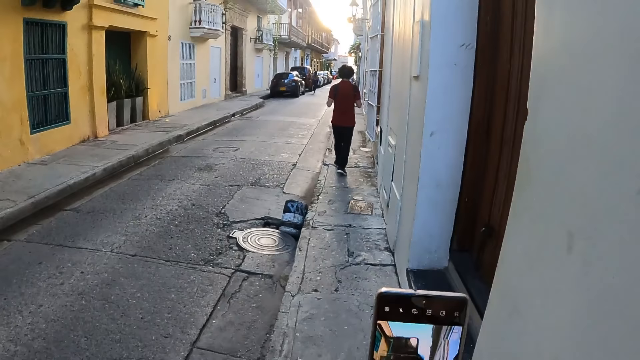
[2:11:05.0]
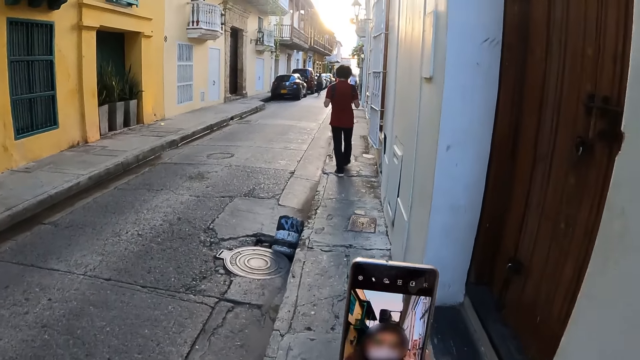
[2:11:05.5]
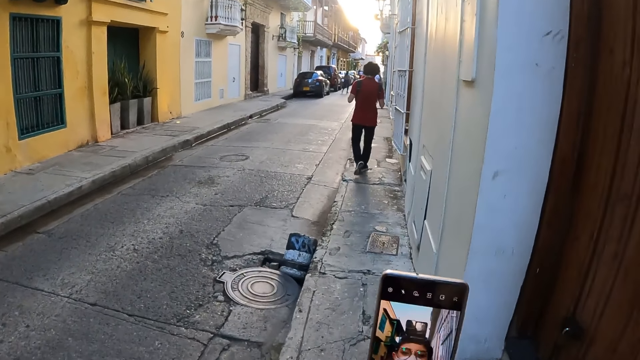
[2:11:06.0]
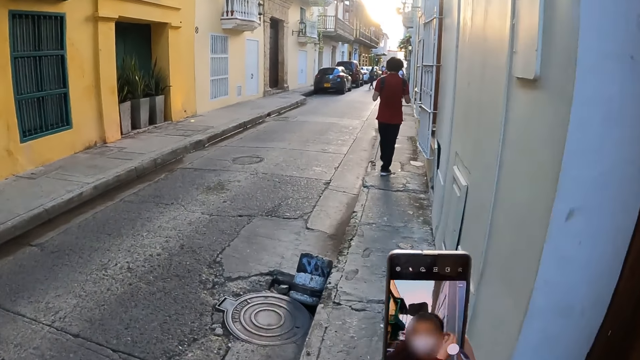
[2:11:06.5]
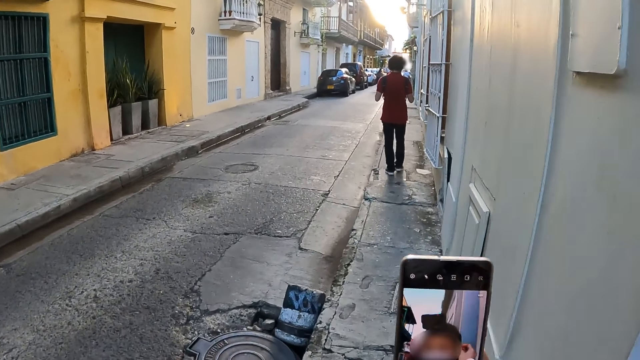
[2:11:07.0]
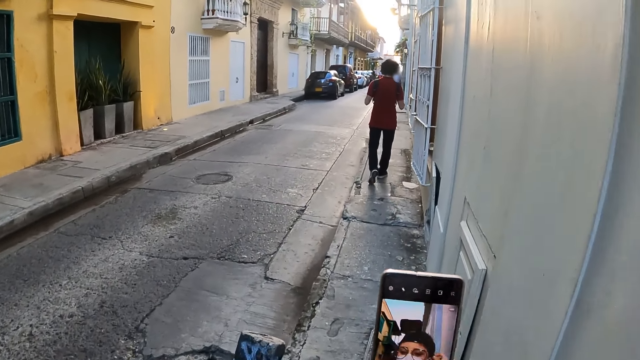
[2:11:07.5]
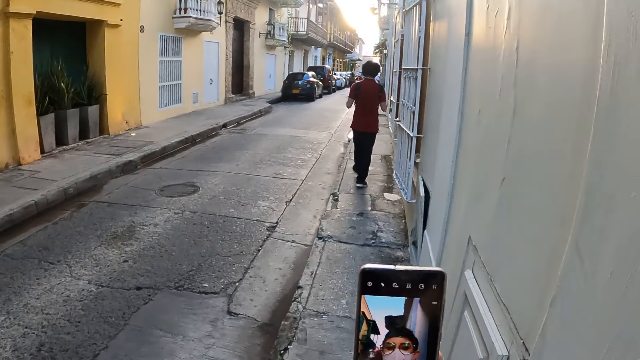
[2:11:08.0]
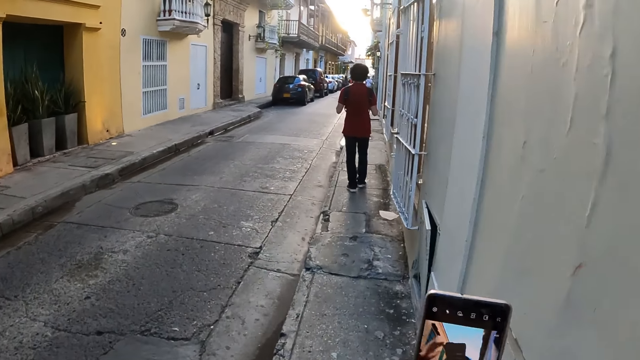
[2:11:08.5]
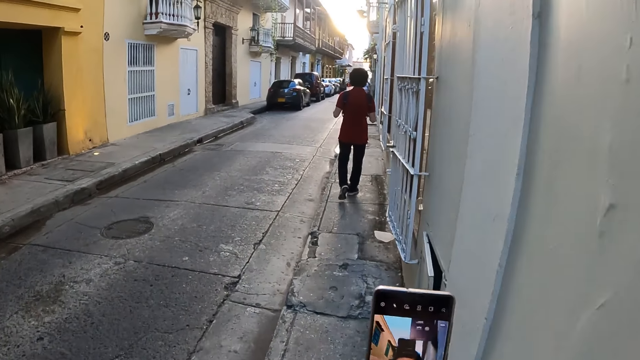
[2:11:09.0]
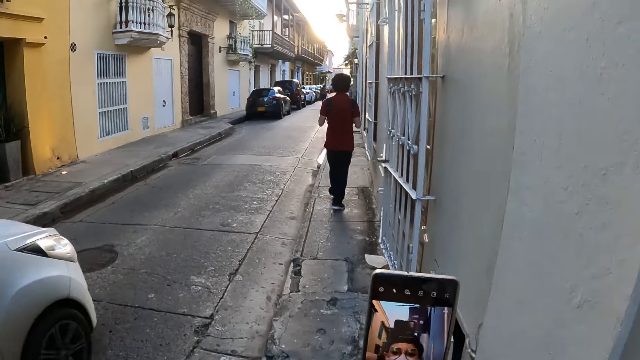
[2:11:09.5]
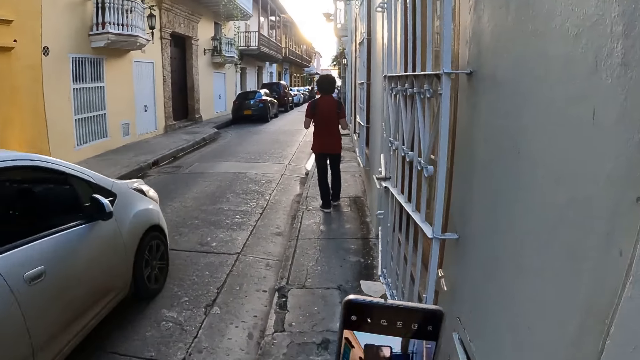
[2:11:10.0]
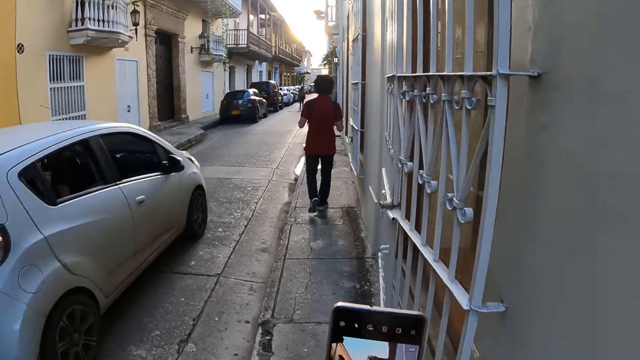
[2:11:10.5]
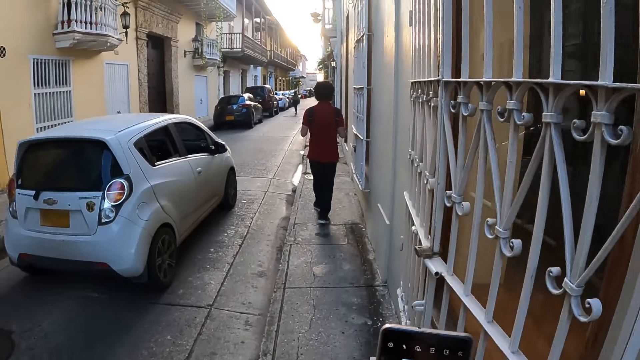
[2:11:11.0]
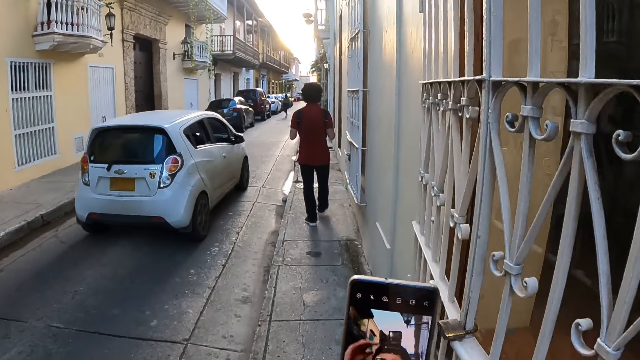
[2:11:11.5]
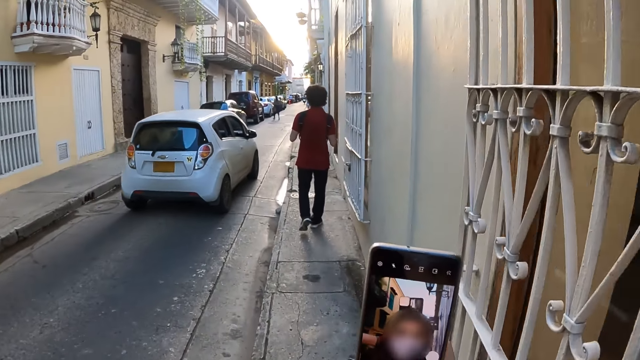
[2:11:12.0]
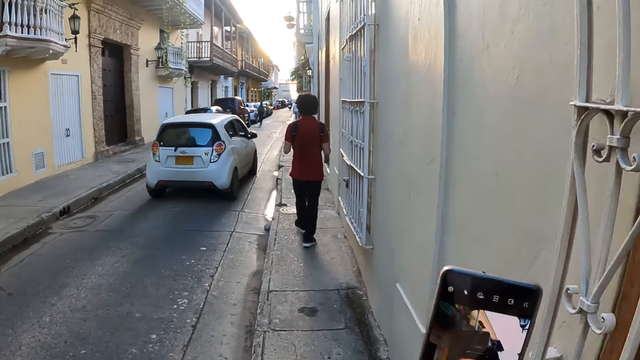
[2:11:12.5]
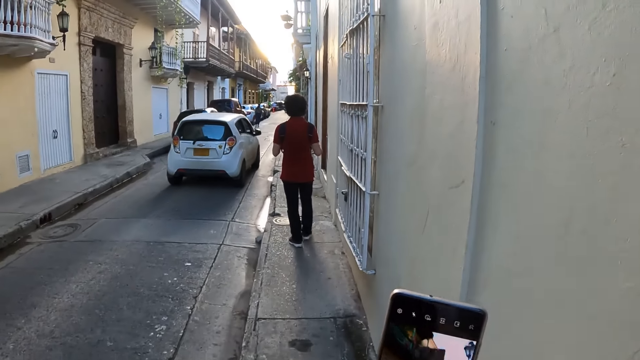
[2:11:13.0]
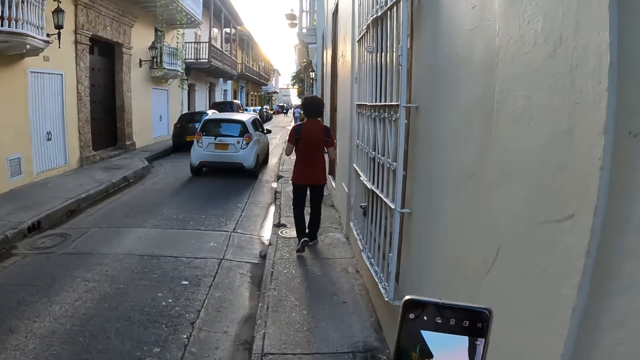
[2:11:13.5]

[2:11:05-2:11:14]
The camera wearer walks beside a road.

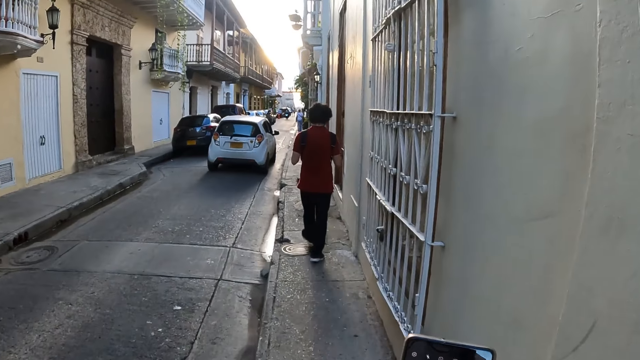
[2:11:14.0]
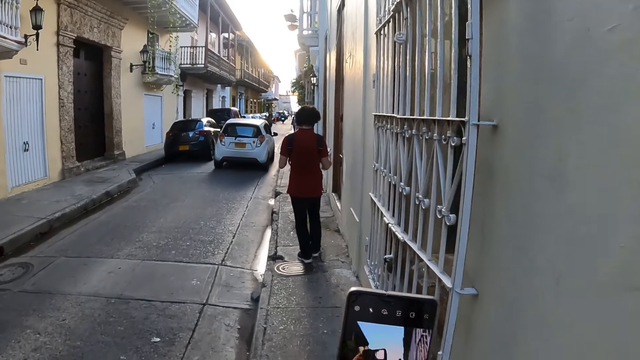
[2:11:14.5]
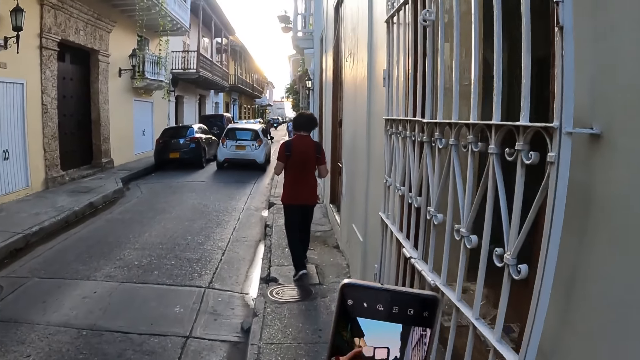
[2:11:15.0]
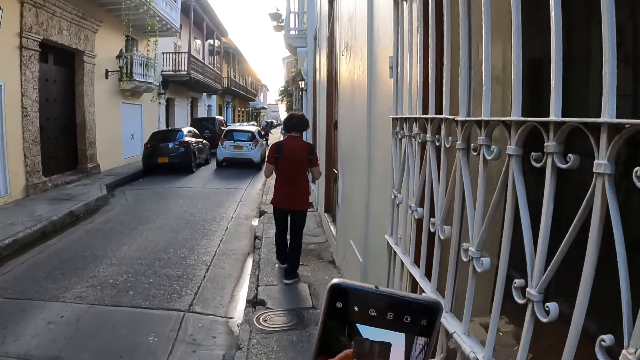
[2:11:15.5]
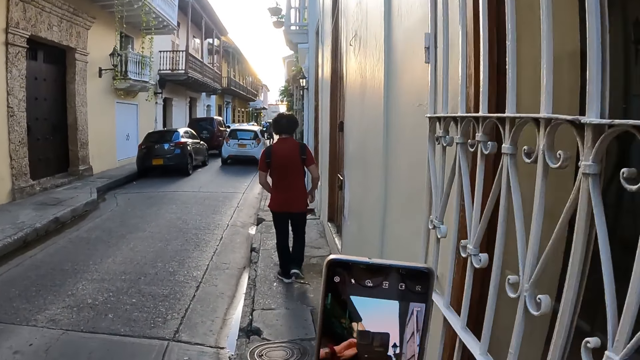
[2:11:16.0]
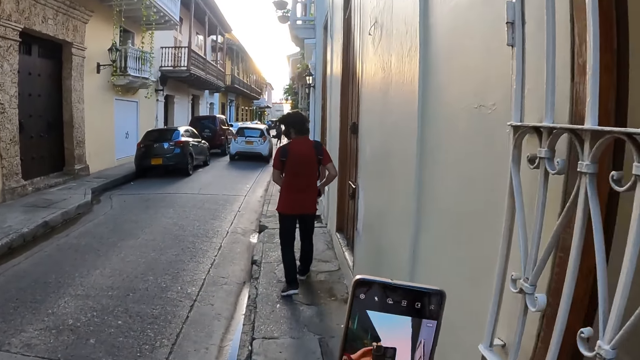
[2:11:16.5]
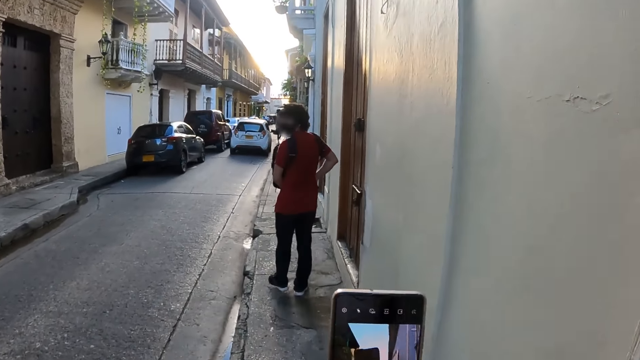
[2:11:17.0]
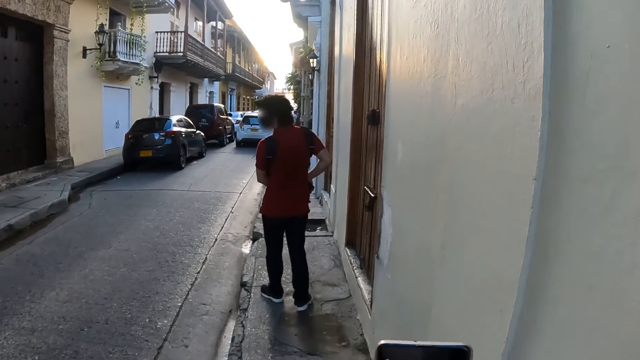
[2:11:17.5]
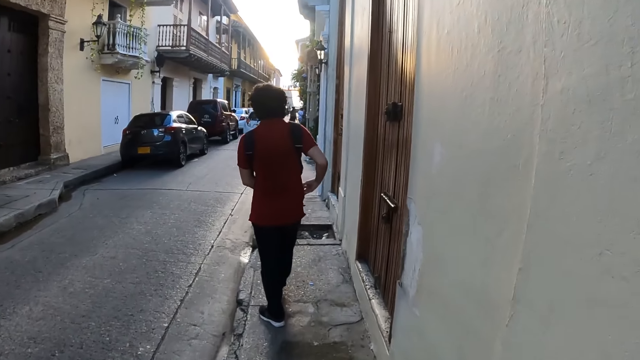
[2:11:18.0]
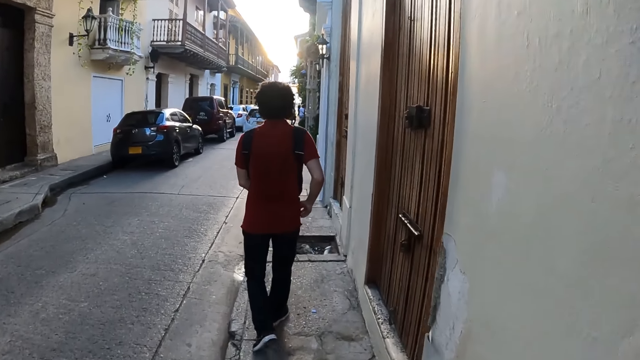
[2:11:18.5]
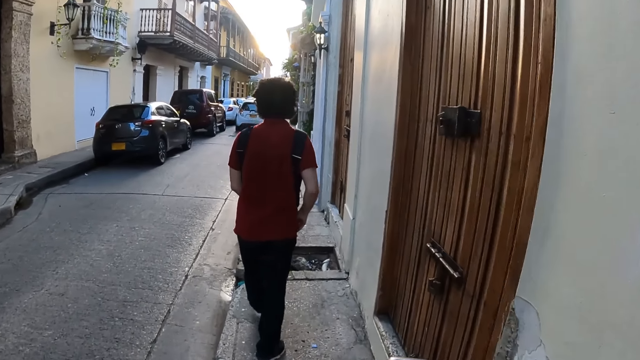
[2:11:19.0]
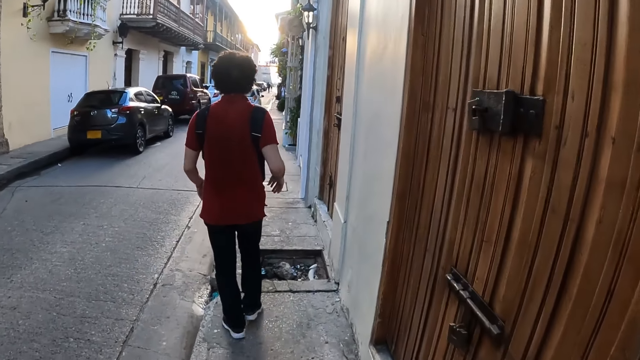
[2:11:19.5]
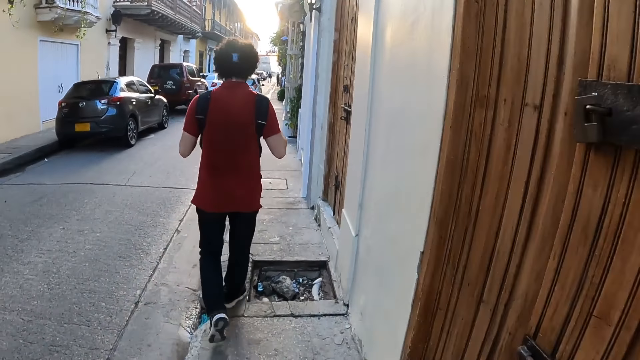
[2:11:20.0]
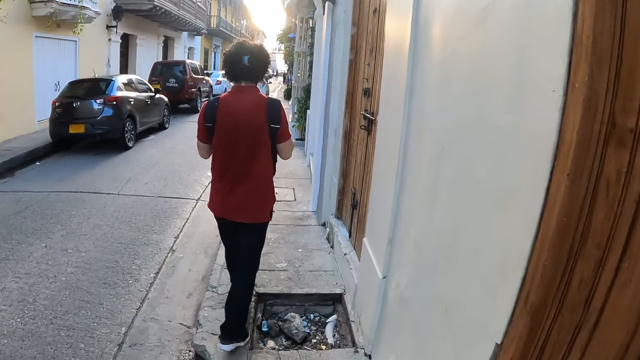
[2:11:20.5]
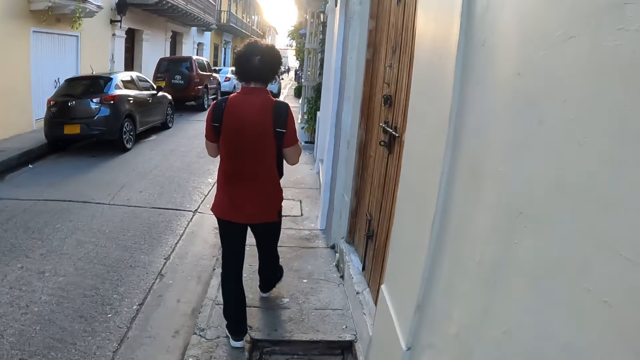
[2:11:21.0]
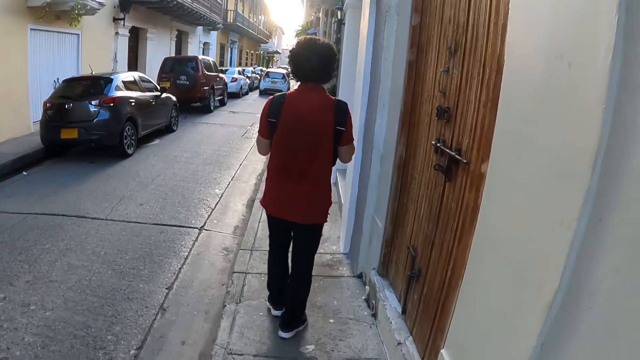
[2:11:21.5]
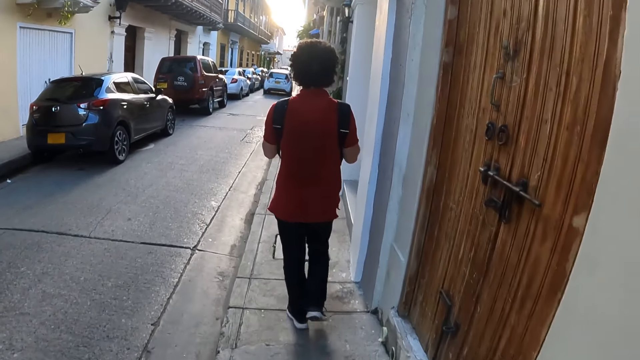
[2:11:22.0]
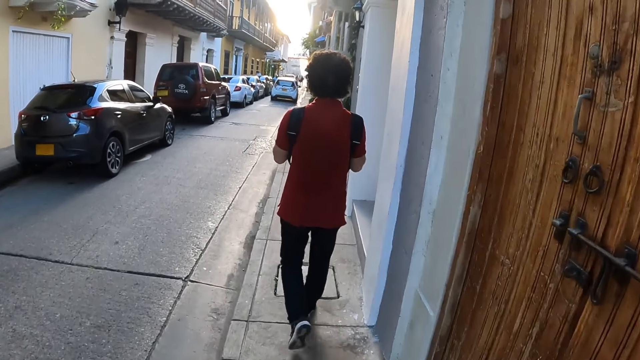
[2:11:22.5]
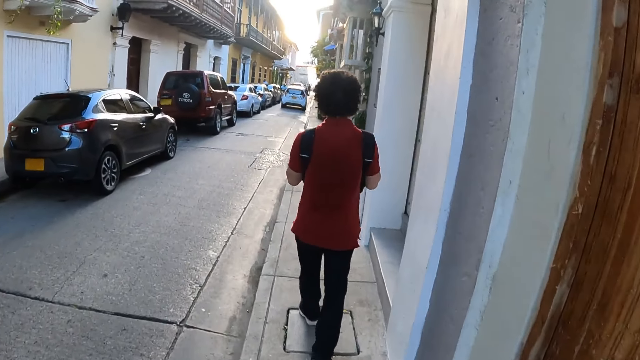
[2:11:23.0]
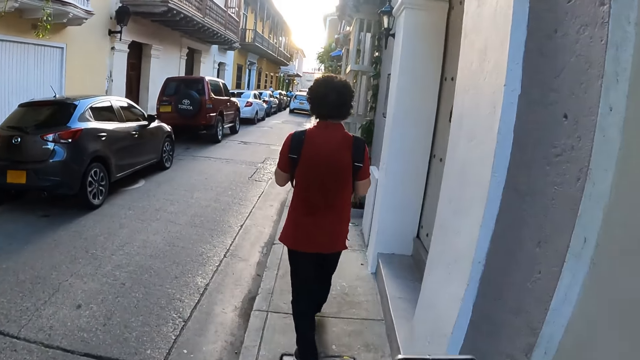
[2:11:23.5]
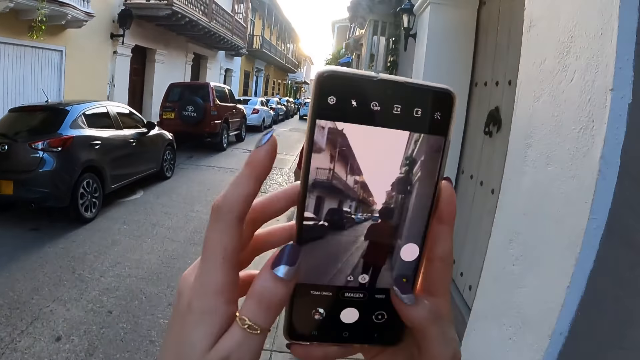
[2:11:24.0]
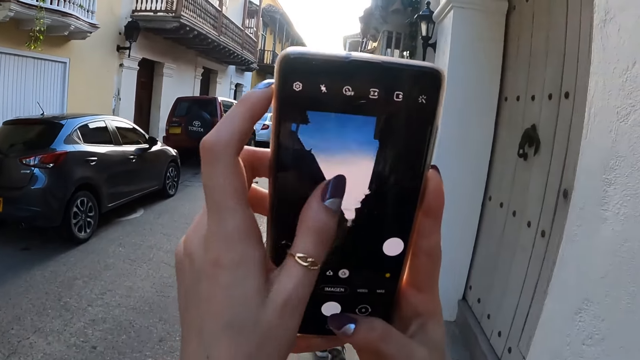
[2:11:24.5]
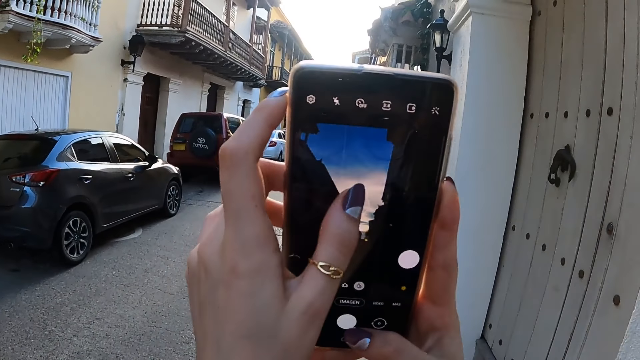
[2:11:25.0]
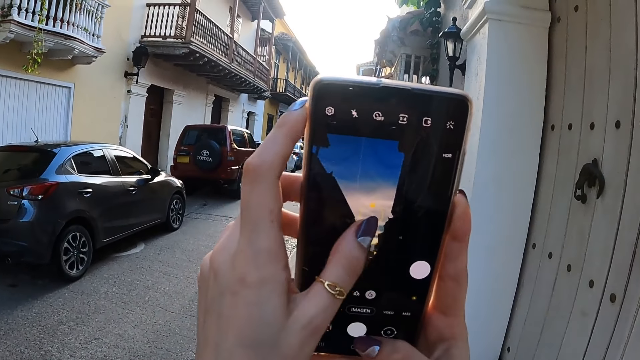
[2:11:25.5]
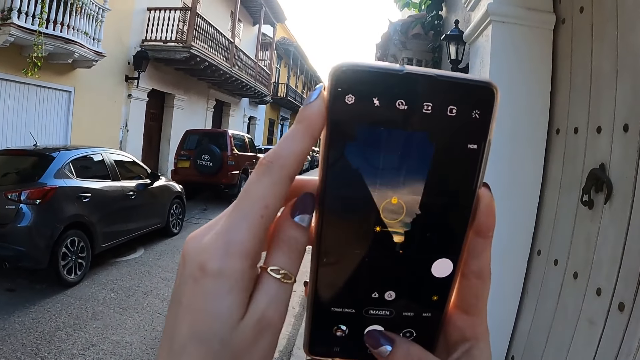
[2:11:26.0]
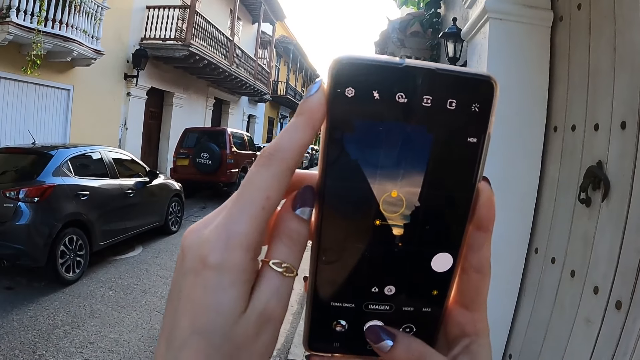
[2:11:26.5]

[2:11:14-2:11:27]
A man puts a mobile phone in his pocket. The camera wearer walks on the sidewalk. They take pictures with a mobile phone and scroll the screen of the mobile phone.
